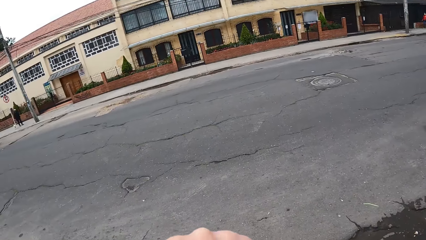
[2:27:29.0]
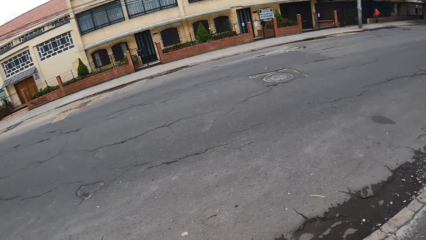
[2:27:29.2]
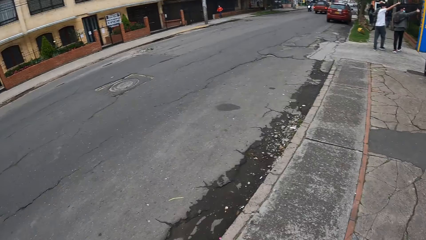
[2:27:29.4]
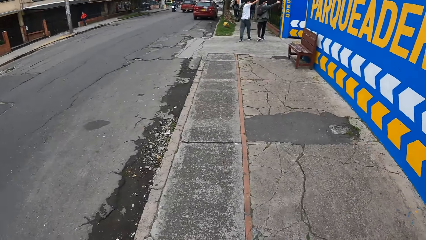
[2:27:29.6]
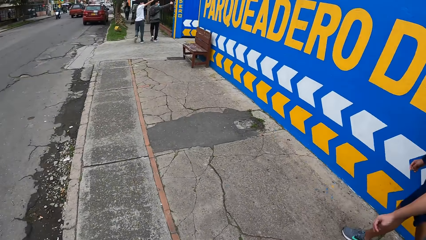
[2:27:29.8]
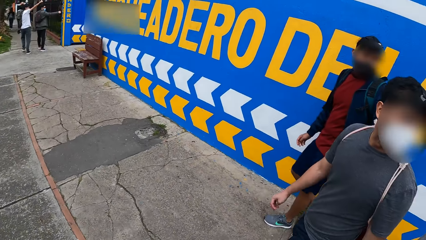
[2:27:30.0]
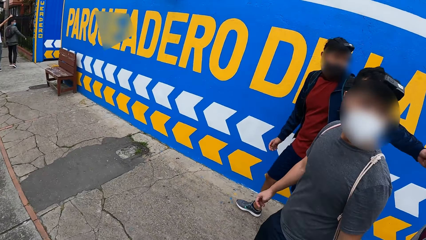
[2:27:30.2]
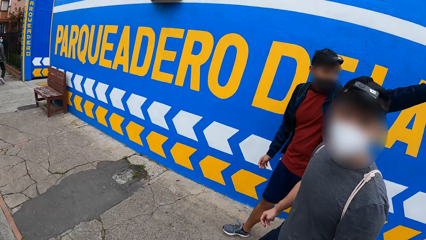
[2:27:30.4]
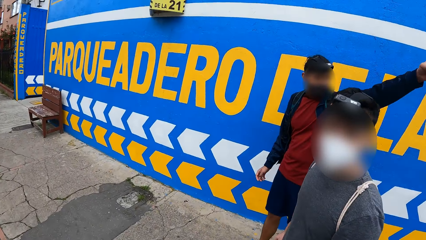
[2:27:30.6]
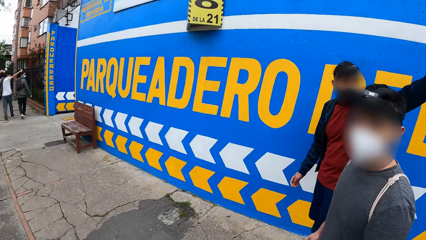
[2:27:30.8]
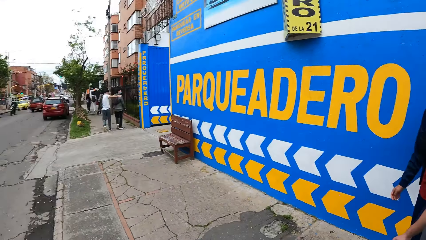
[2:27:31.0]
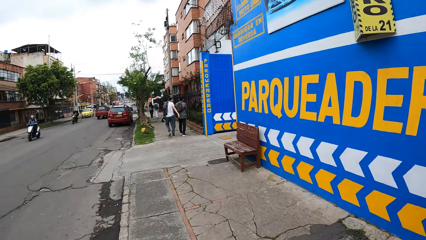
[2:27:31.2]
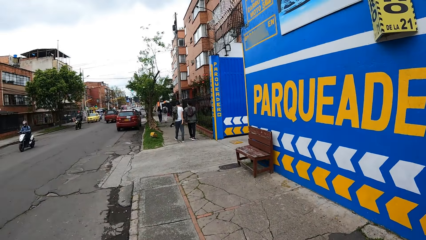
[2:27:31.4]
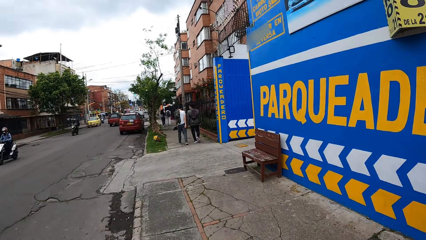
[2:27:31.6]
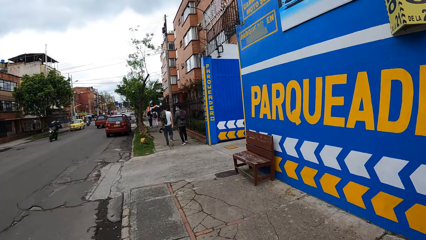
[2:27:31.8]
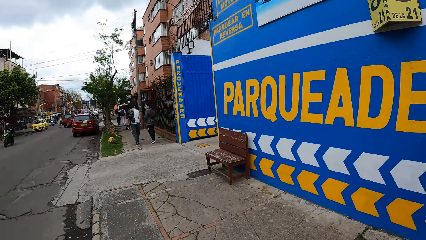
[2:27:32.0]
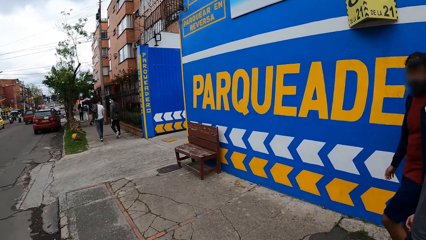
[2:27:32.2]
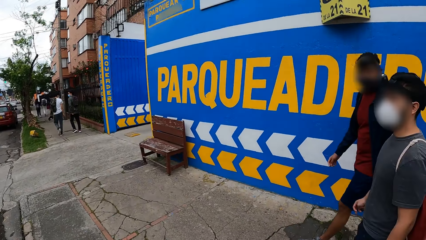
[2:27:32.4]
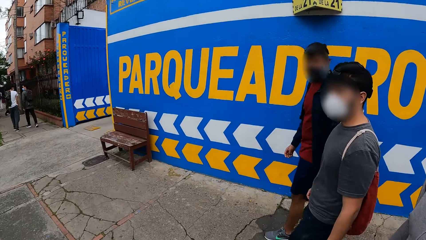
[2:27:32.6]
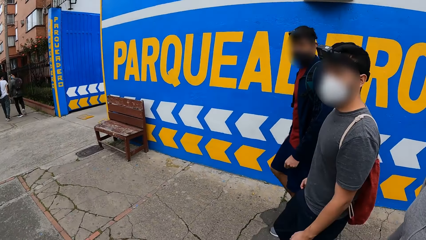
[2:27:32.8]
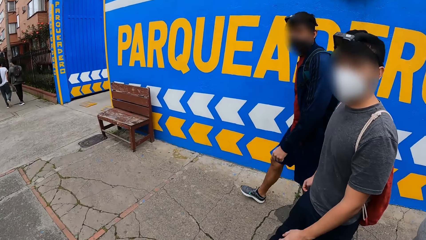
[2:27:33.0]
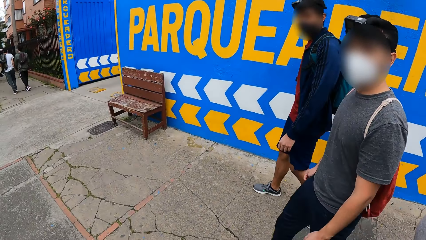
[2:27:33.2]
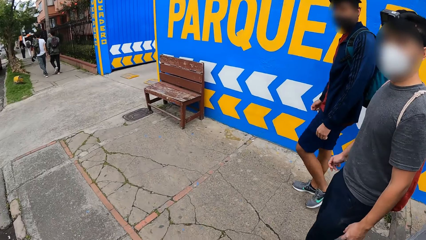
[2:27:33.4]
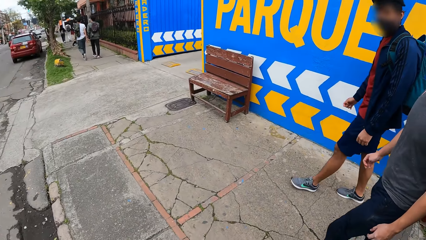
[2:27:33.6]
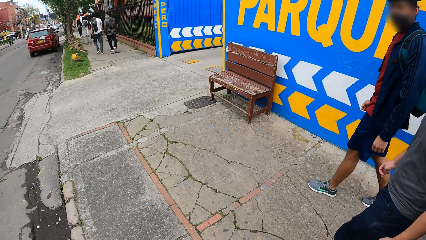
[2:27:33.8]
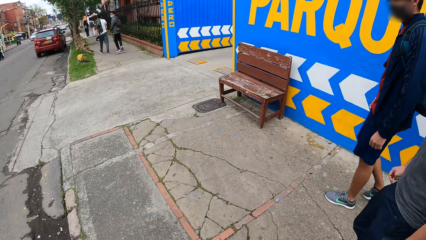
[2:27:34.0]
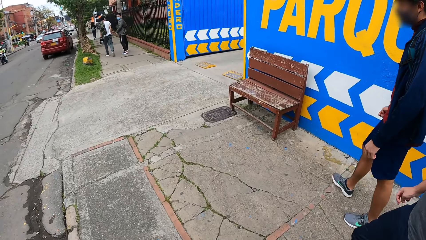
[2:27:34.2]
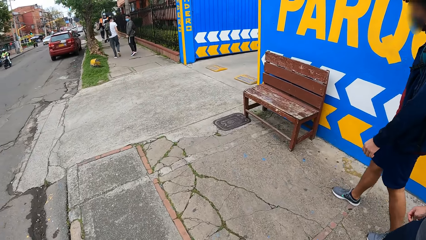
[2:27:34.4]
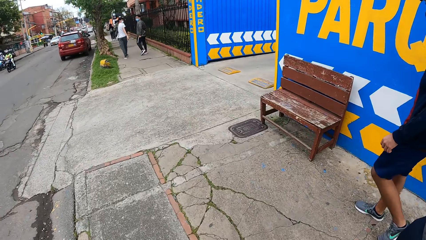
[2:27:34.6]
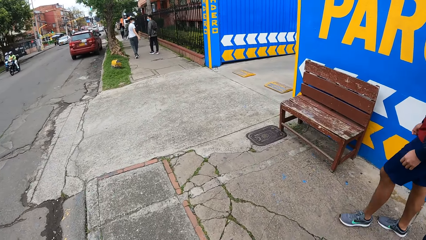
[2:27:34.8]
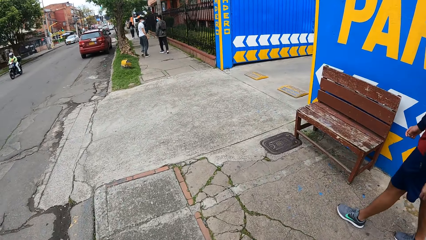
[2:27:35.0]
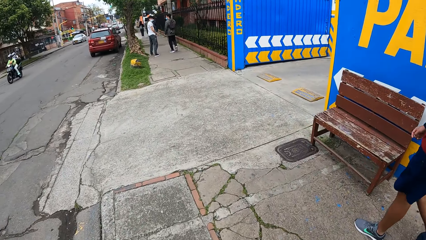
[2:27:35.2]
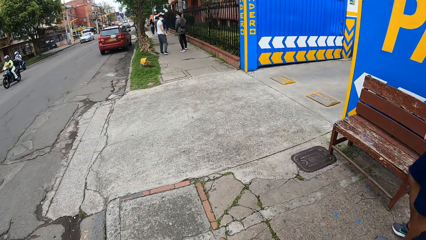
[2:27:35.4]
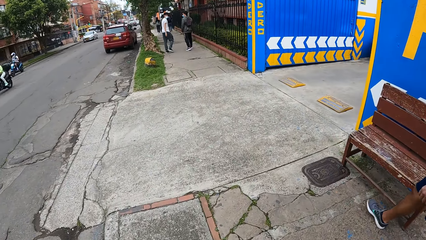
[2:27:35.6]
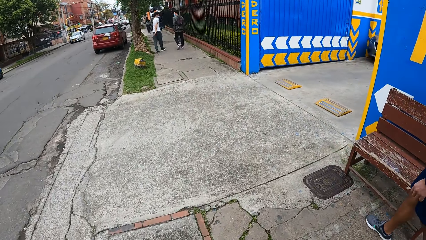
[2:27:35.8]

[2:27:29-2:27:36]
The man stretches his left hand.

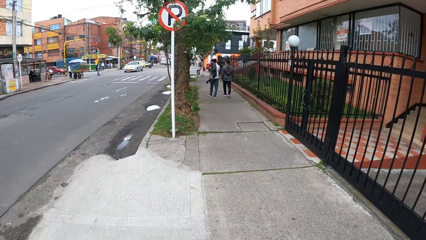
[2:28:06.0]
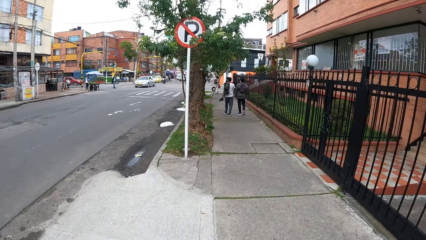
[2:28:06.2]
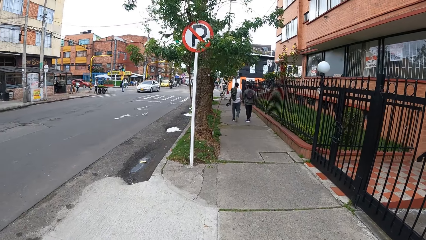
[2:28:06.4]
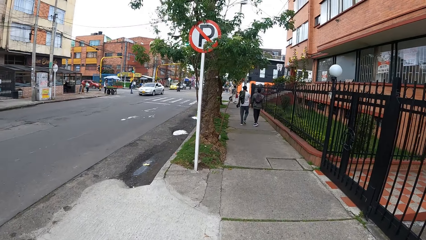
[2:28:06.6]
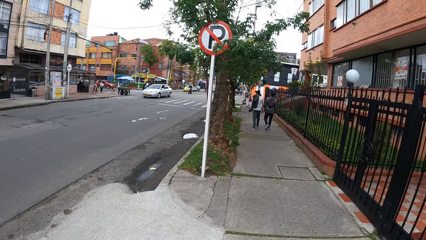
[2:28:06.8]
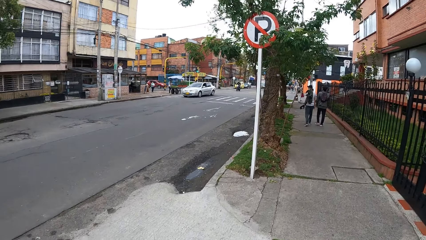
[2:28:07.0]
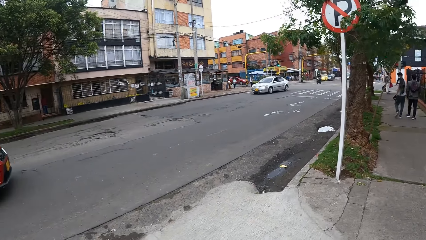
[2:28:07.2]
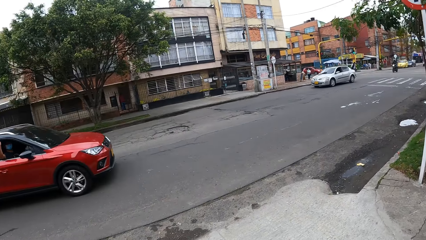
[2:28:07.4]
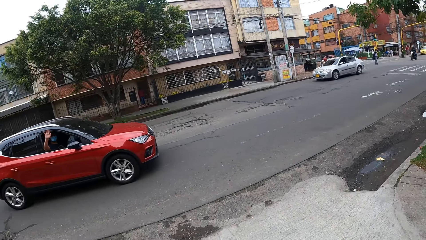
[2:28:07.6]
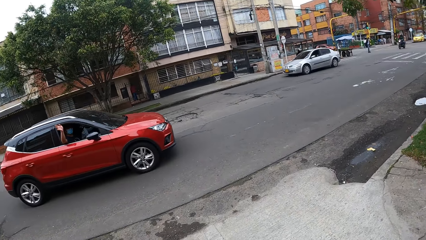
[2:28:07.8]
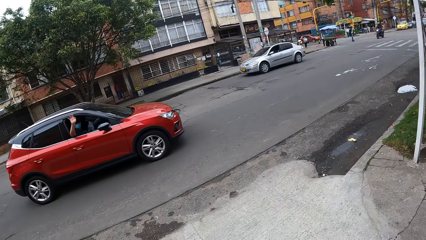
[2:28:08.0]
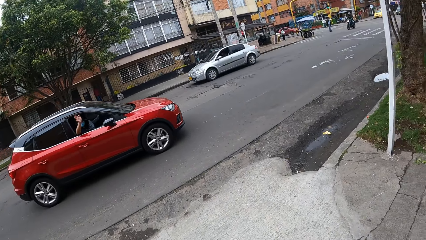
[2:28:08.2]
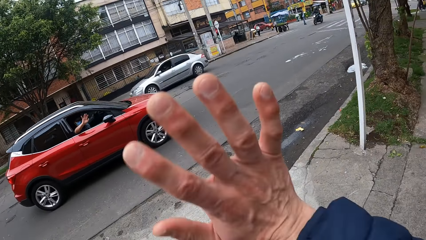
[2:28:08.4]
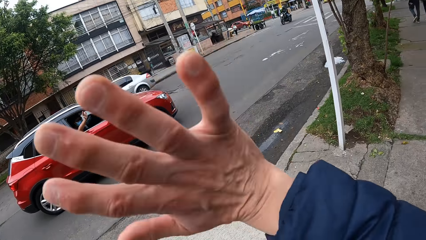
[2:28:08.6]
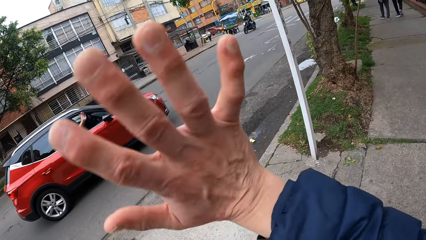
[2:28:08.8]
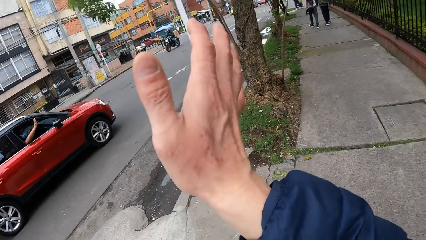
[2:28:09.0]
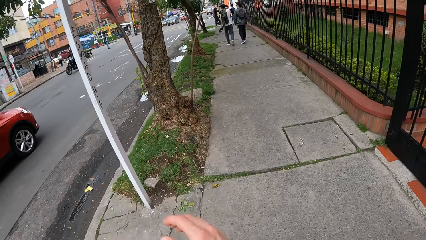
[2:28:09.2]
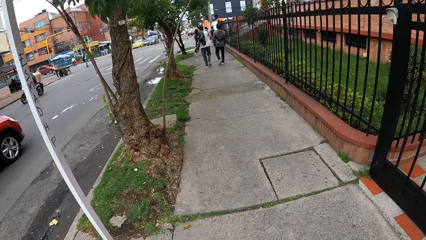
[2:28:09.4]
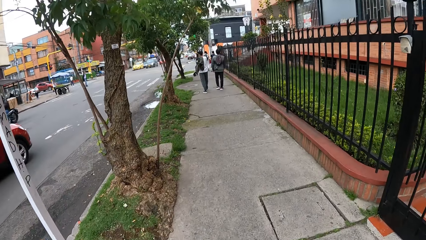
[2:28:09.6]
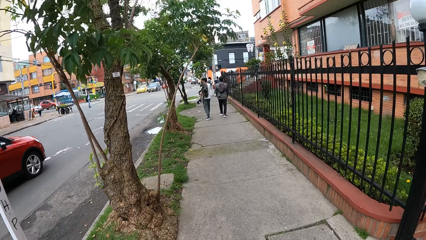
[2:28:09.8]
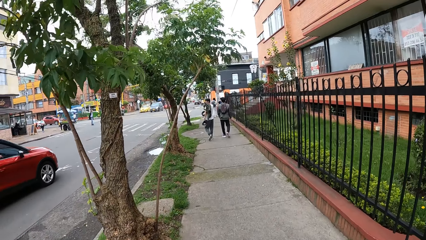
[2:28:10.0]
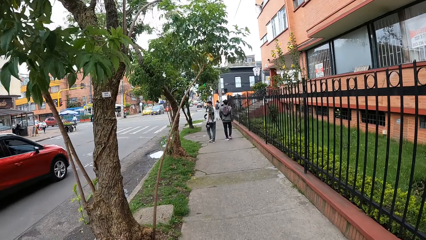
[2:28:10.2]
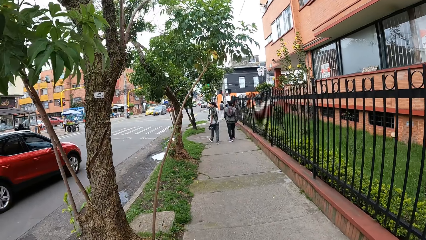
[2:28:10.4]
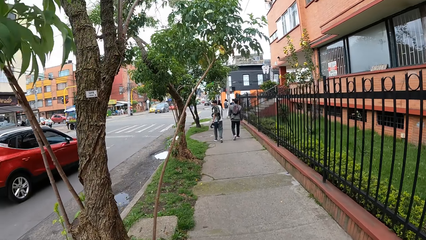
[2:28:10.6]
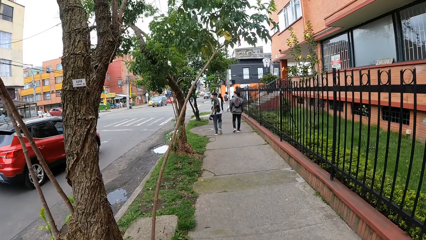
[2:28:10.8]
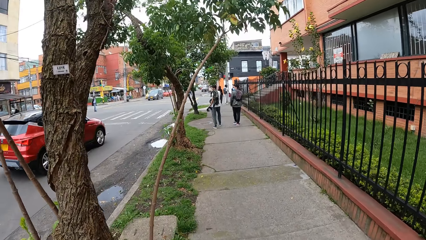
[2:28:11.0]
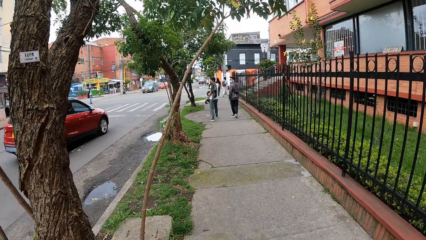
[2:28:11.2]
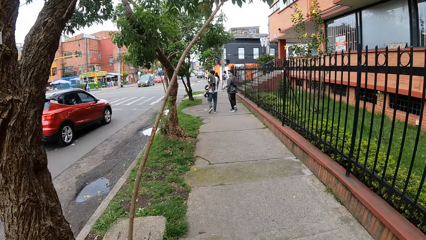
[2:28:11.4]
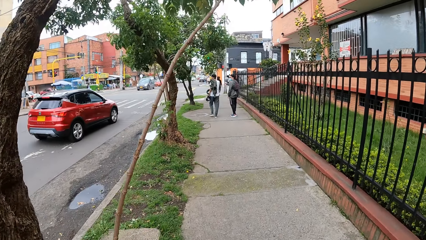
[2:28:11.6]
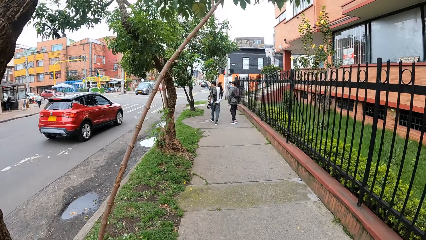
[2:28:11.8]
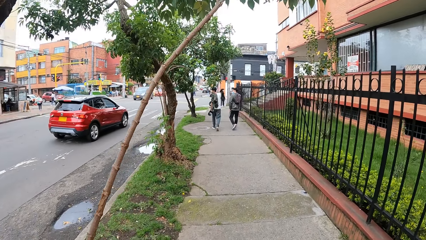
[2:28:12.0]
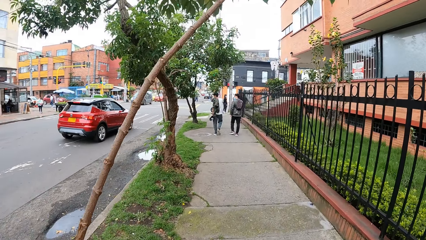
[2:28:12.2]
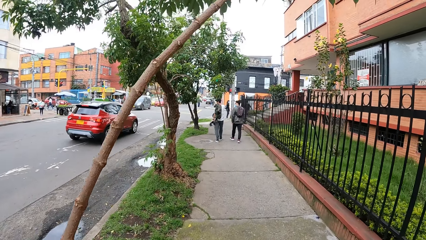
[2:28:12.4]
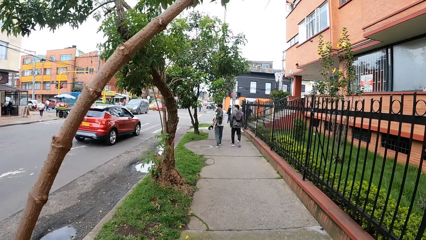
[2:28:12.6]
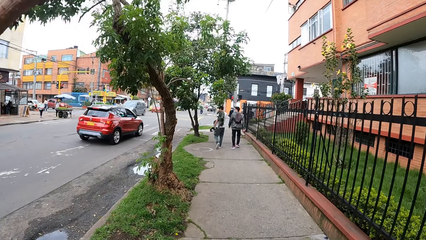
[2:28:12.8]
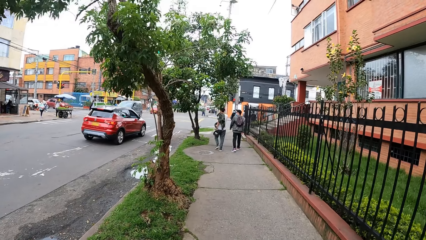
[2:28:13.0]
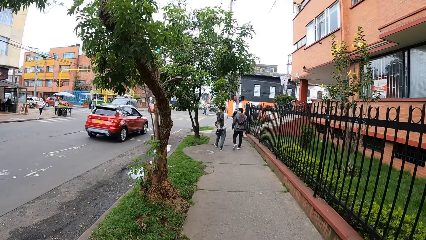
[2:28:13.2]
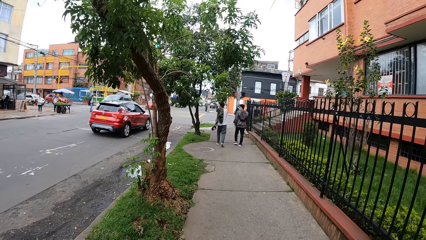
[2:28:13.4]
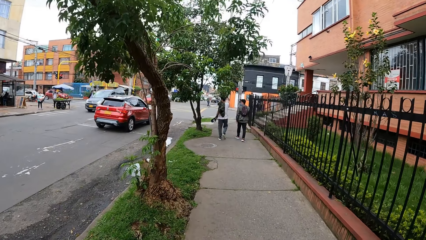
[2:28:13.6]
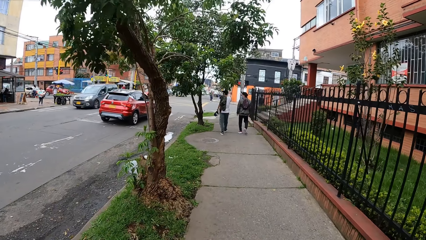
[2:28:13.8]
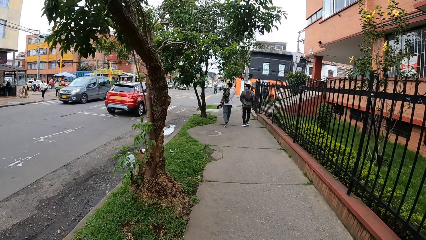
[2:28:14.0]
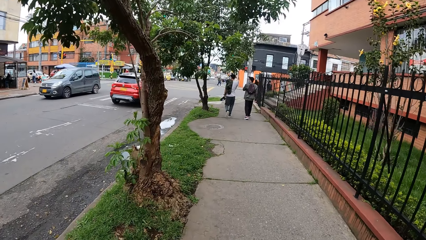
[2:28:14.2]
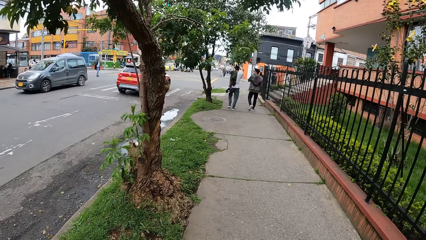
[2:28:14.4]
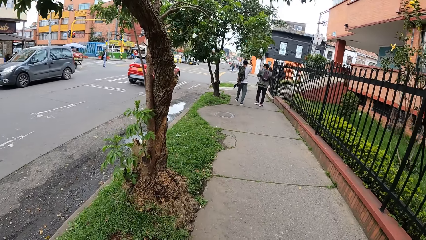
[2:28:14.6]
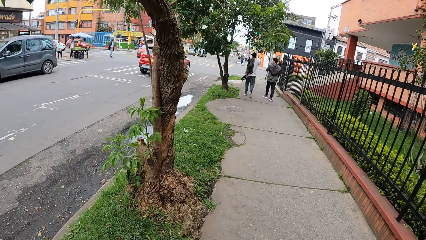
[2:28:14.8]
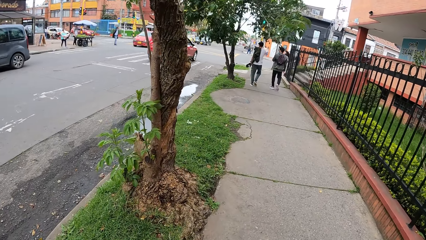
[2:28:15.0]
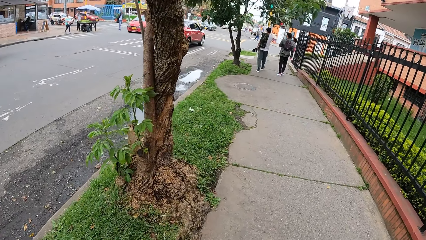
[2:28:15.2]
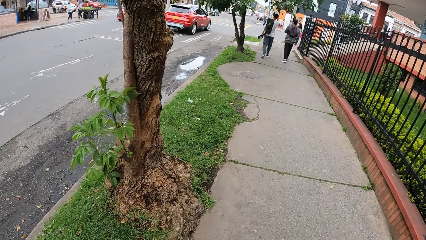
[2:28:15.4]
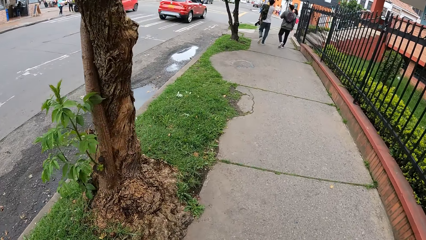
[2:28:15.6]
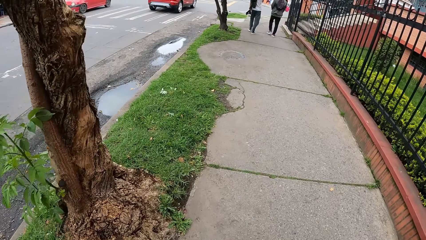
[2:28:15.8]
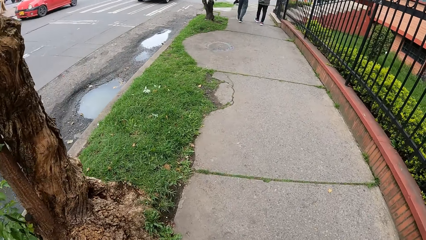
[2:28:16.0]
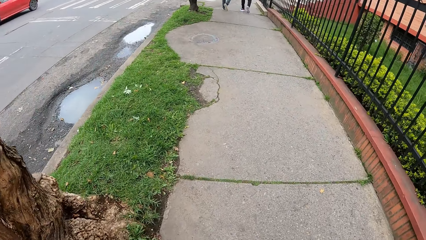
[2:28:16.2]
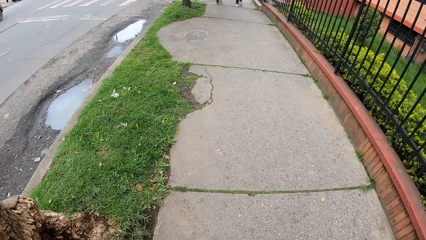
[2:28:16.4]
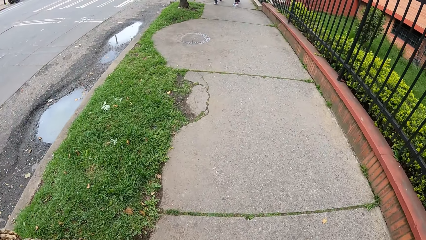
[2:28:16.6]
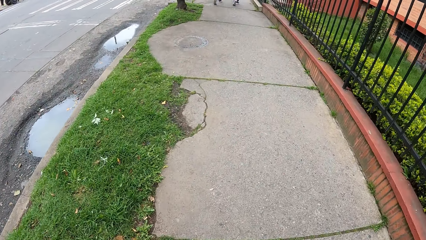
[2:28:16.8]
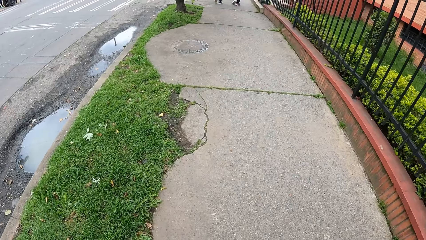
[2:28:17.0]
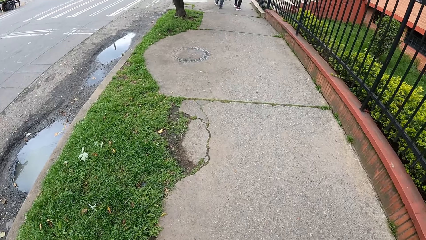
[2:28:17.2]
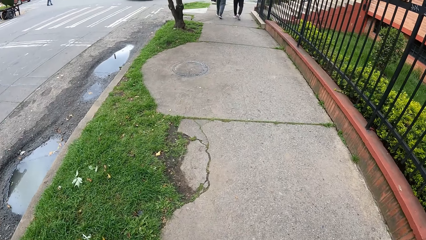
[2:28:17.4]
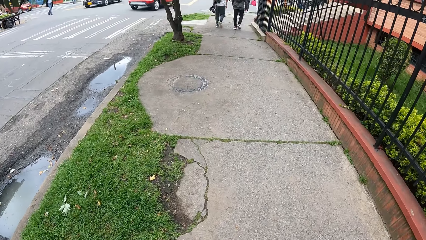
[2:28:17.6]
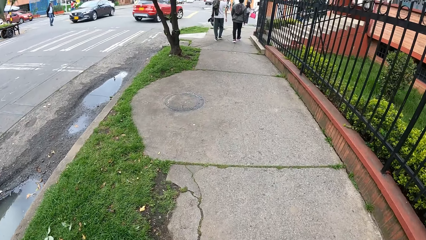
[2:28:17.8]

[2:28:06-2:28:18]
The camera wearer waves at a woman in a red car with his right hand. He walks.
